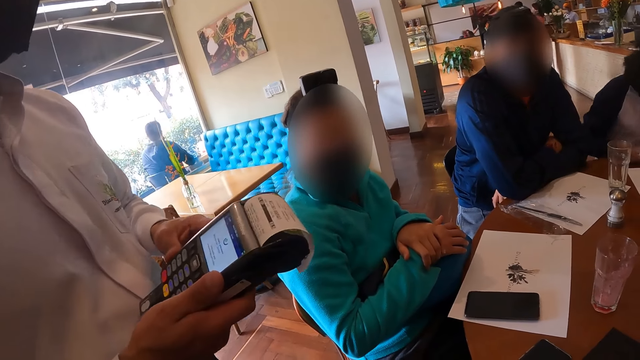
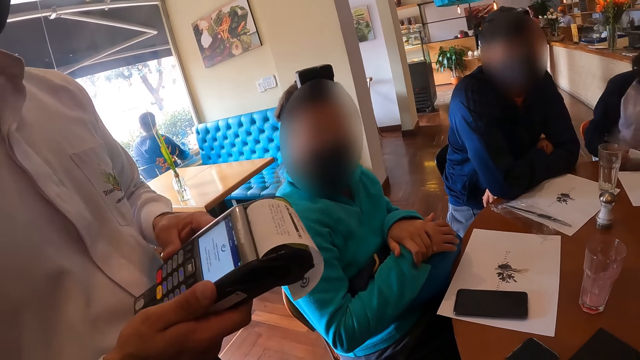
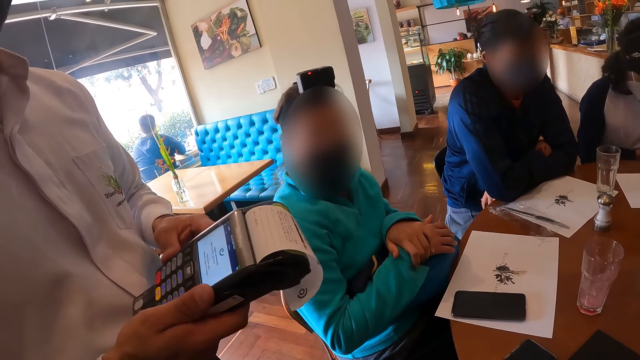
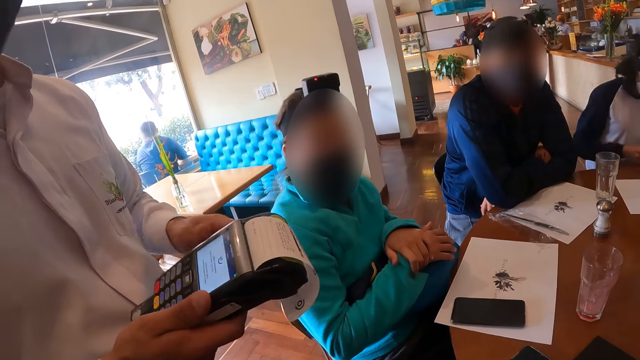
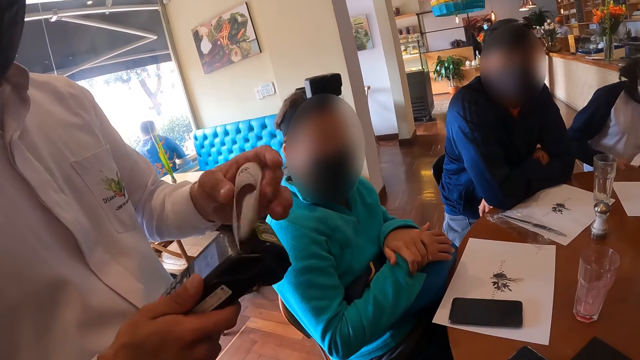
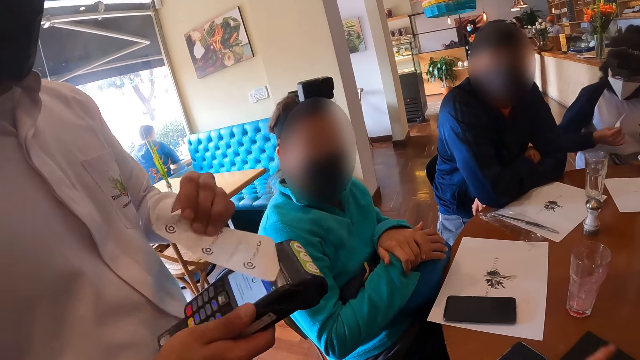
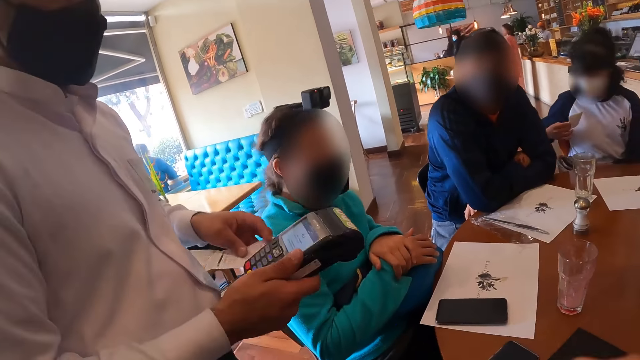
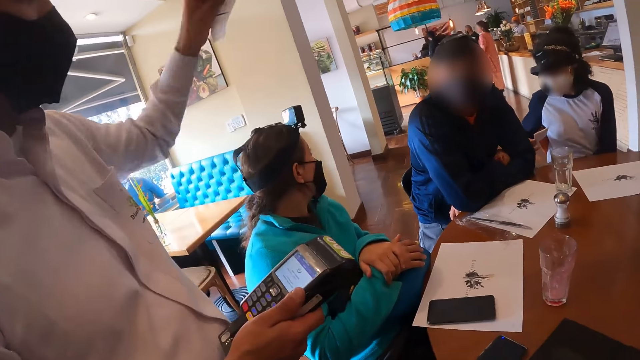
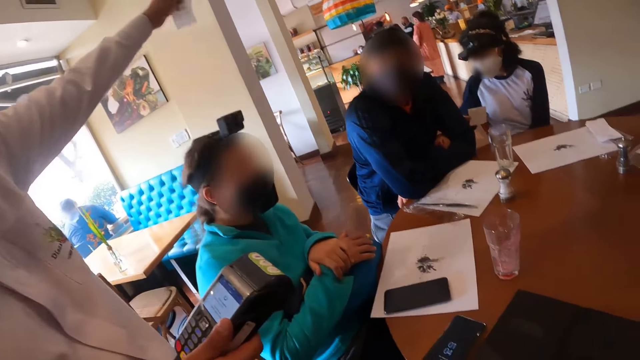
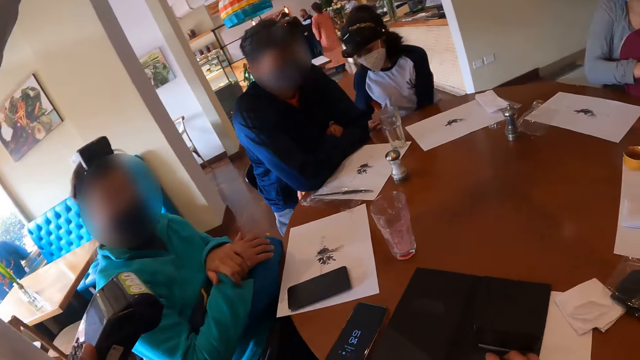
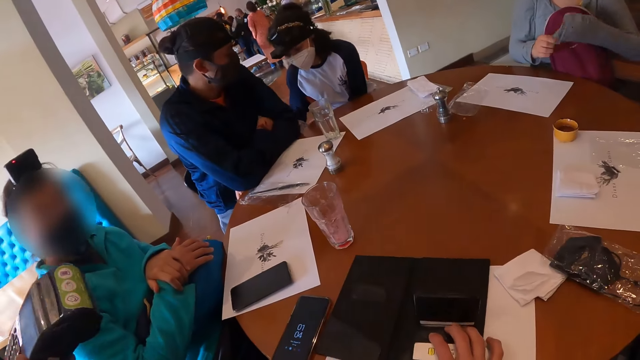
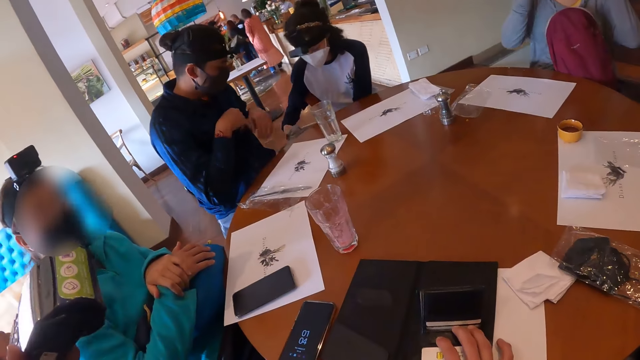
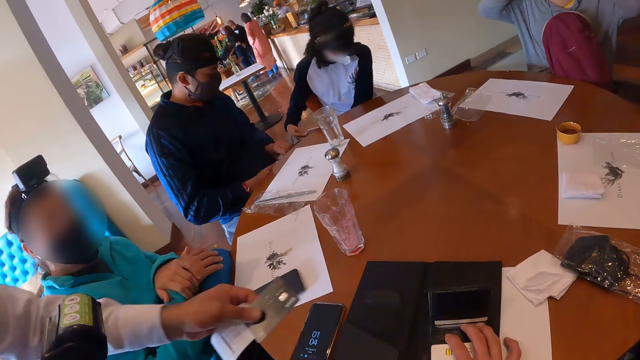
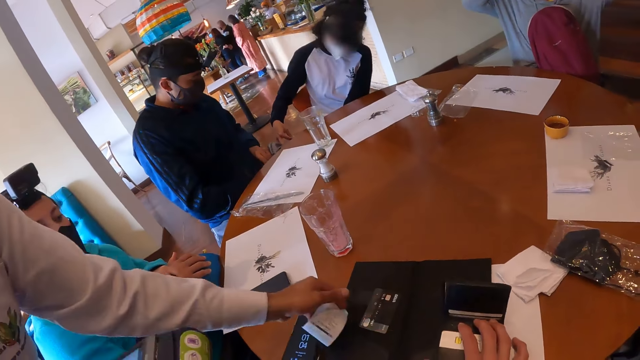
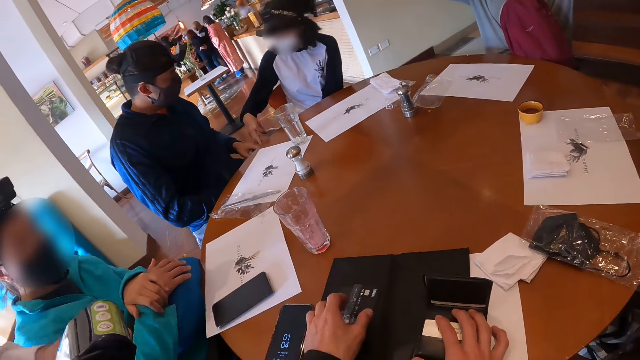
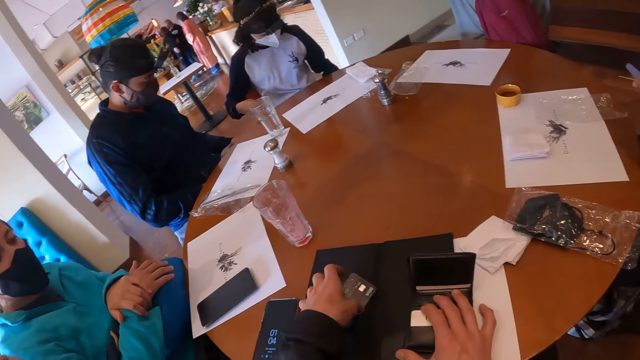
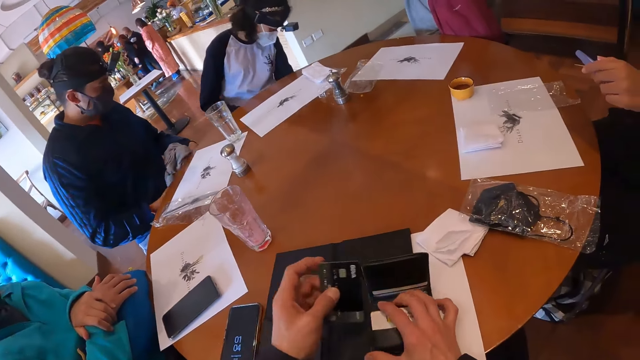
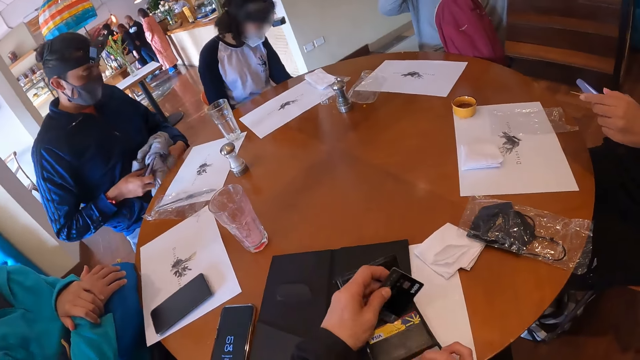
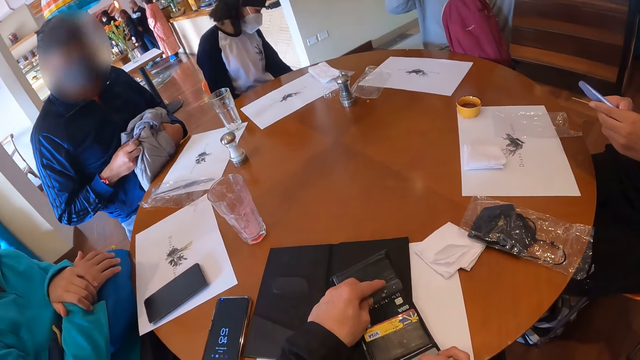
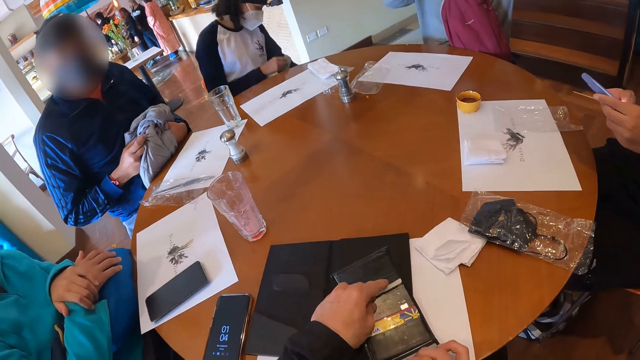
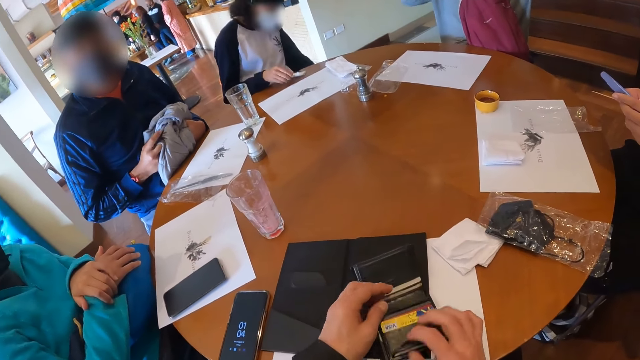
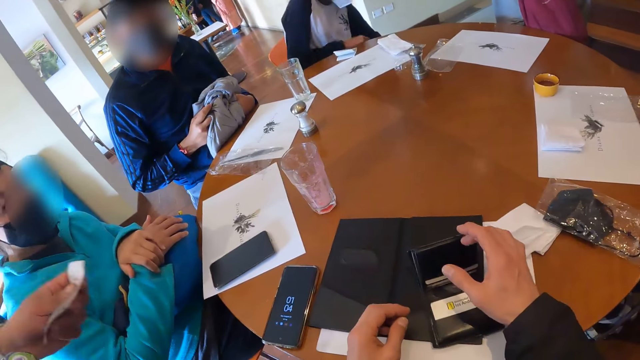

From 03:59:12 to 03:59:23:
The man cuts a paper from the POS with his left hand. The camera wearer gestures to the man. The man stretches his left hand forward. The camera wearer looks around. The man drops a credit card with his left hand on the receipt case on the table. The camera wearer picks up the credit card from the receipt case on the table. They put the credit card inside the wallet on the table.

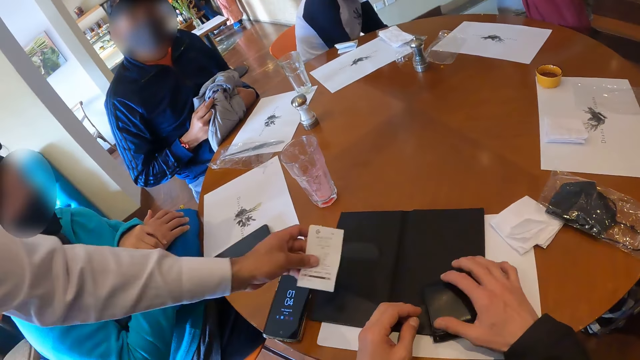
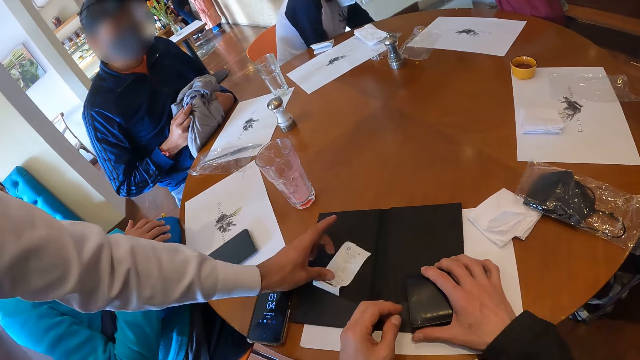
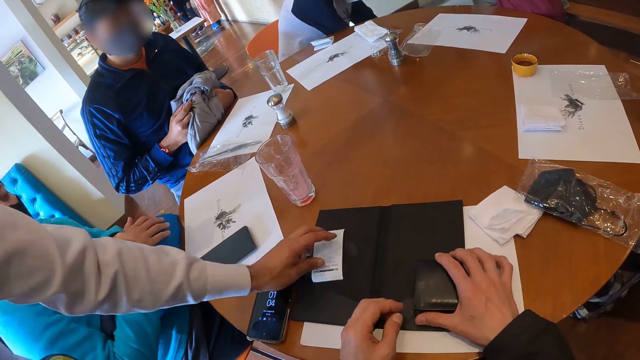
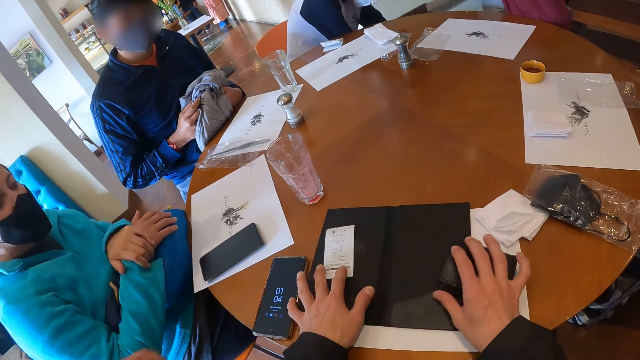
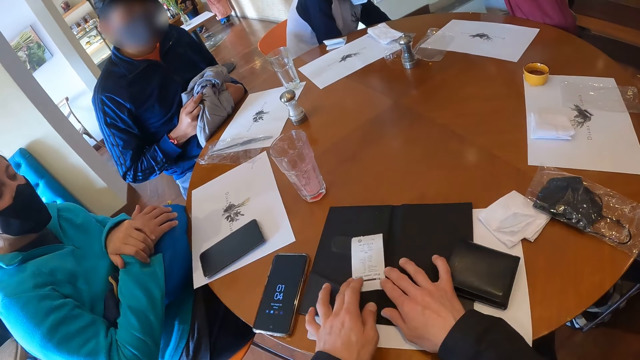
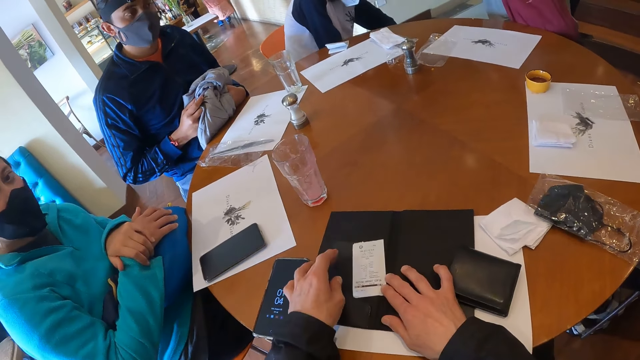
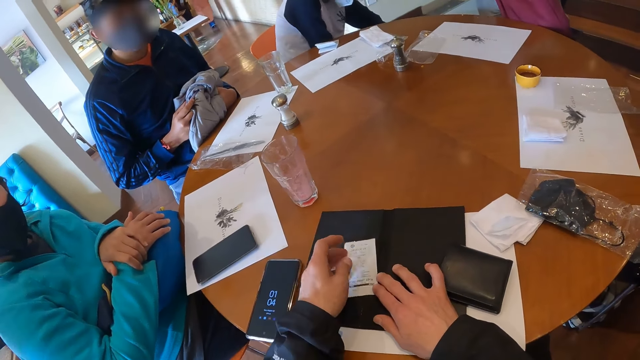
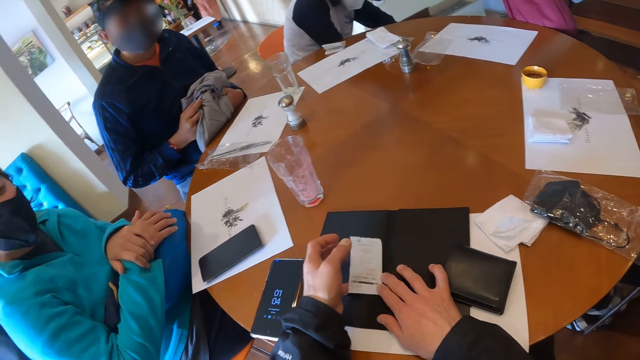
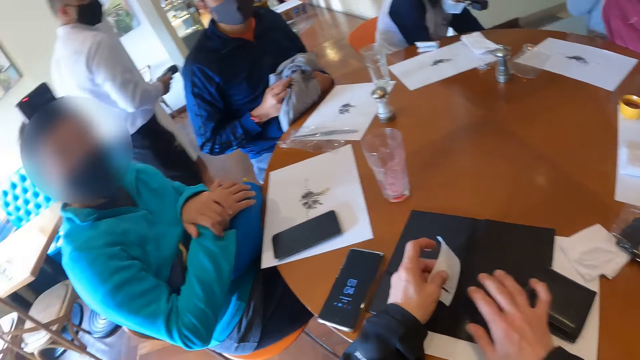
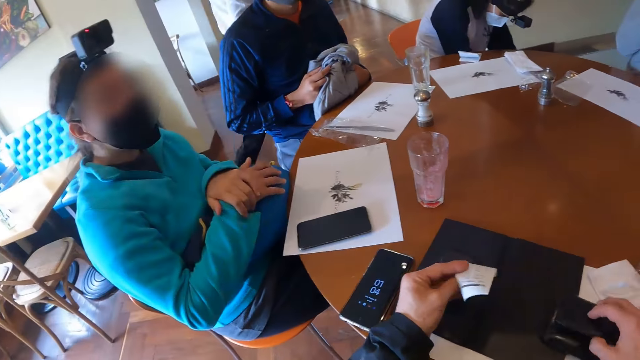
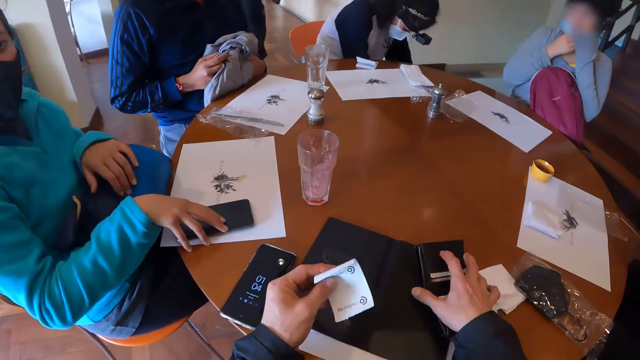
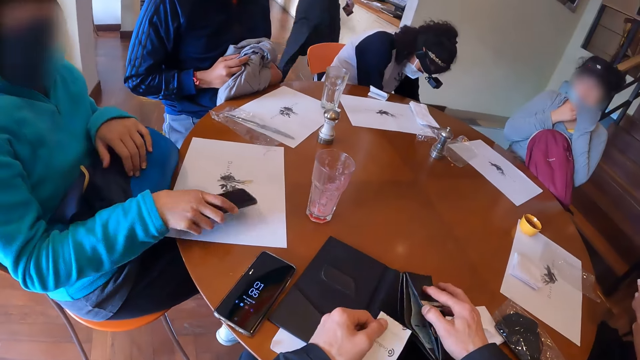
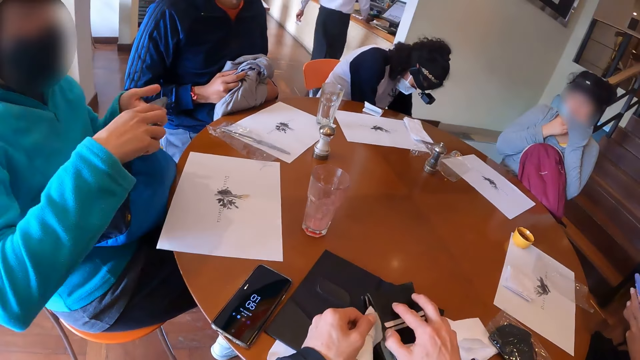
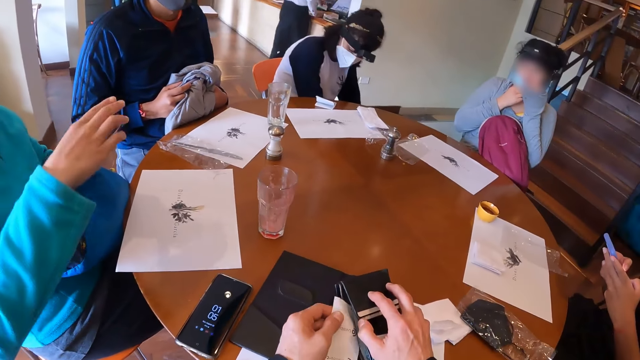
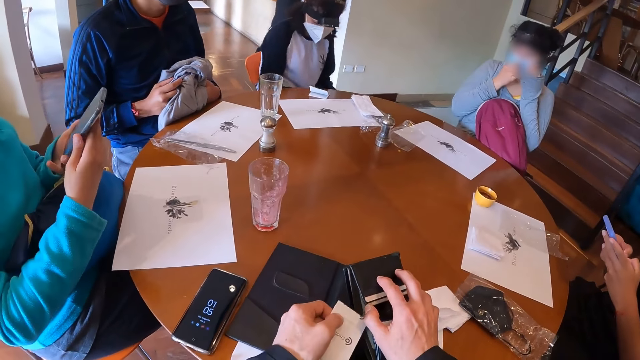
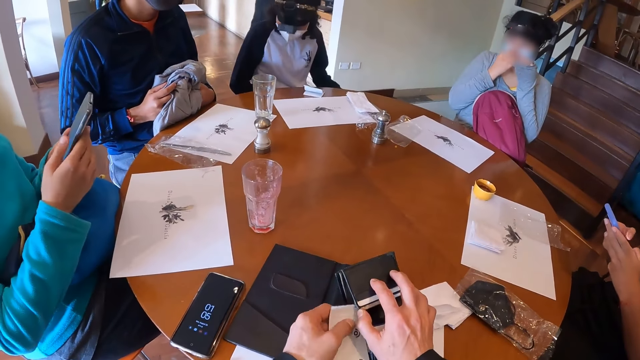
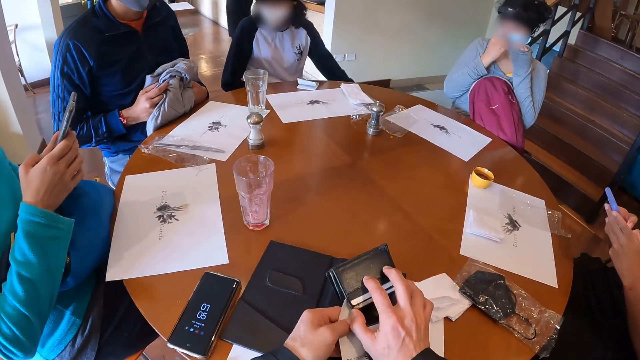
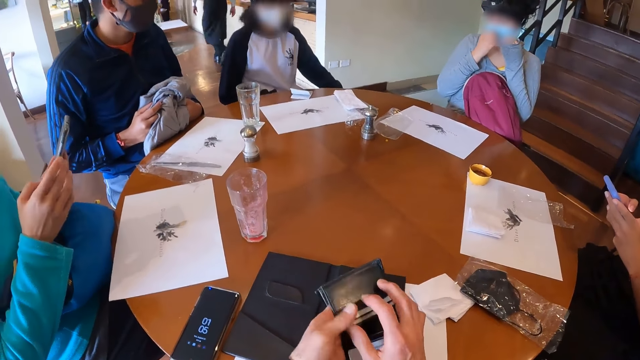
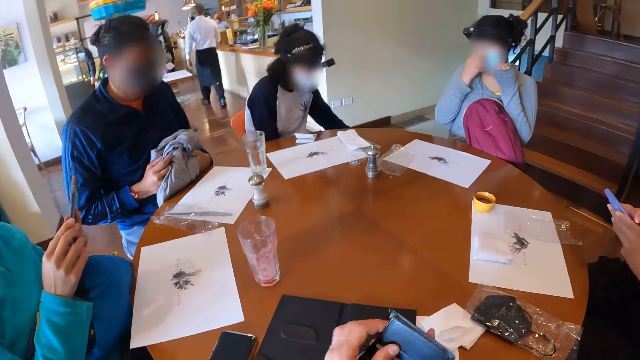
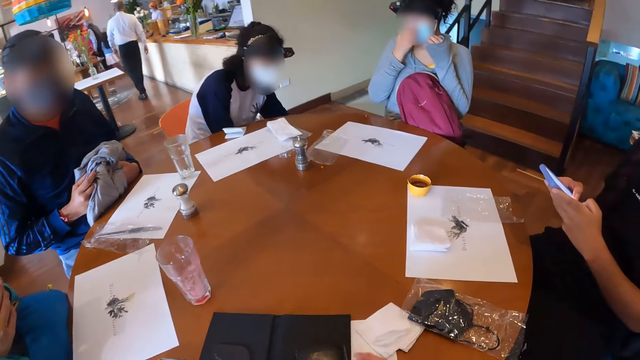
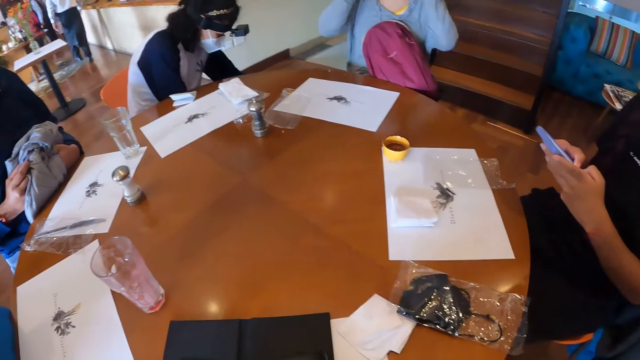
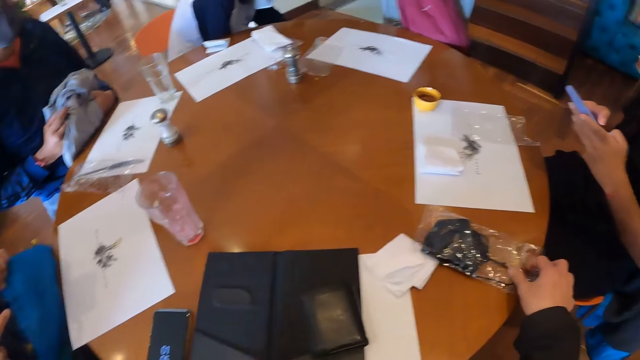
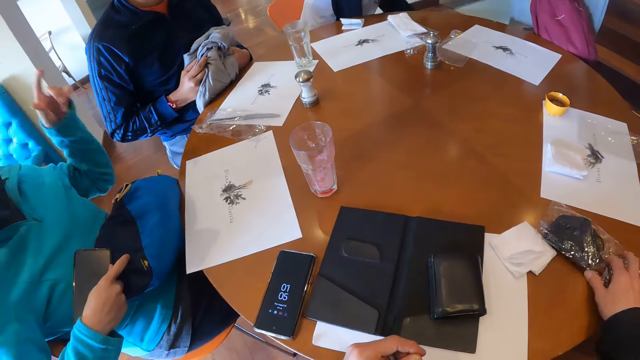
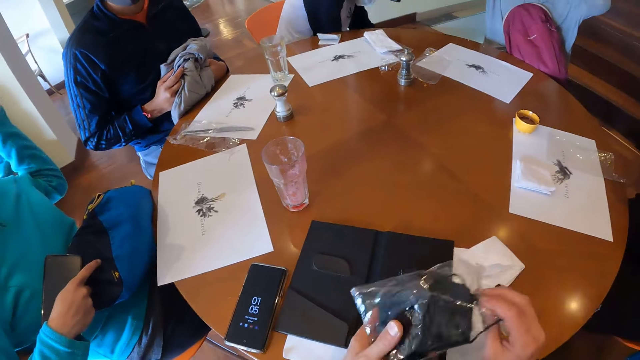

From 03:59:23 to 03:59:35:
The man drops a paper on the receipt case with his left hand. The camera wearer closes the wallet. He moves the paper on the receipt case on the table with his left hand. He takes the paper from the paper on the receipt case with his left hand. He opens the wallet on the table with his right hand. A woman picks up a phone from a paper on the table with her right hand. The camera wearer puts the paper in the wallet in his right hand. Another woman adjusts the nose mask on her face with both hands. A third woman operates a phone with both hands. The first woman operates the phone with both hands. The camera wearer looks around. He takes a nylon paper from the table with his left hand.
